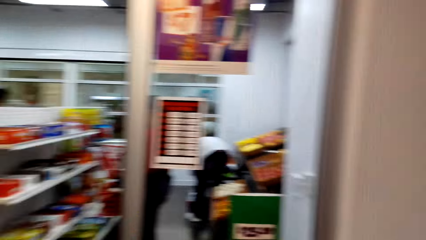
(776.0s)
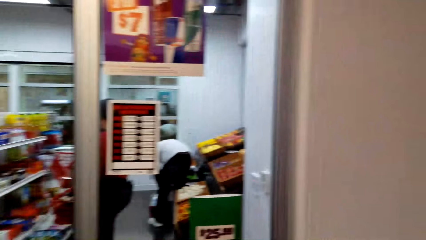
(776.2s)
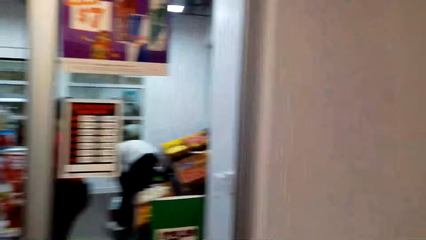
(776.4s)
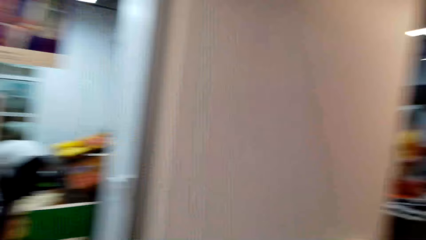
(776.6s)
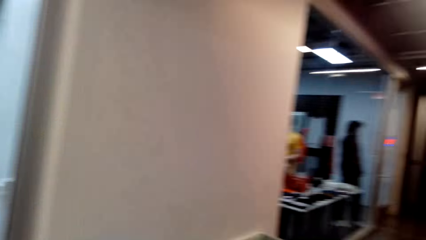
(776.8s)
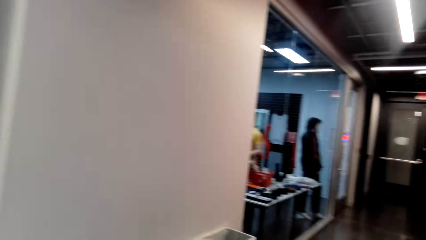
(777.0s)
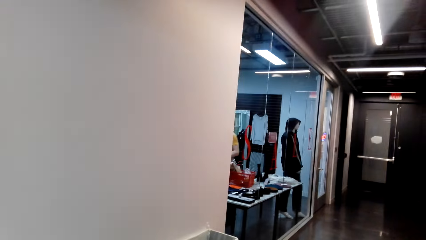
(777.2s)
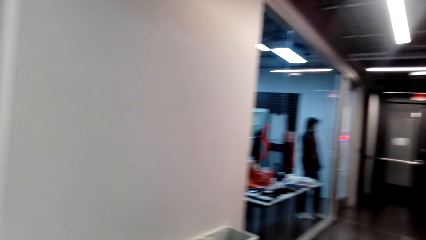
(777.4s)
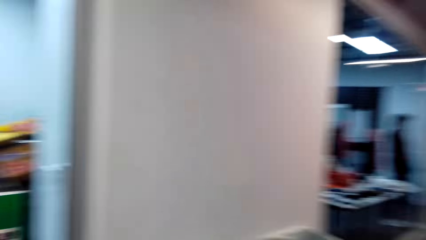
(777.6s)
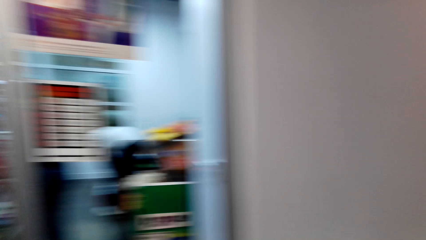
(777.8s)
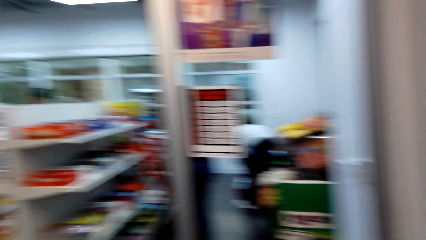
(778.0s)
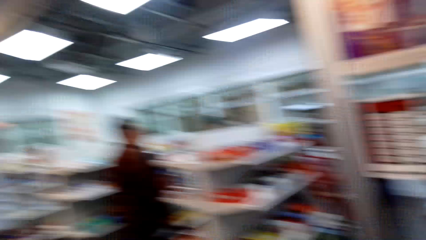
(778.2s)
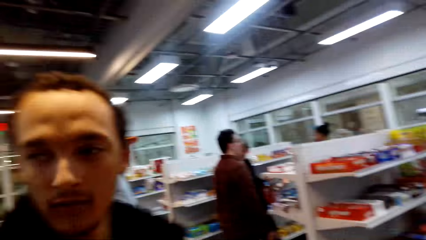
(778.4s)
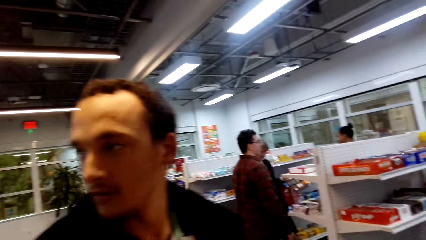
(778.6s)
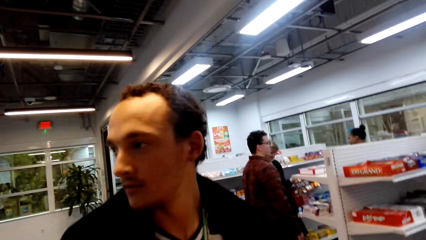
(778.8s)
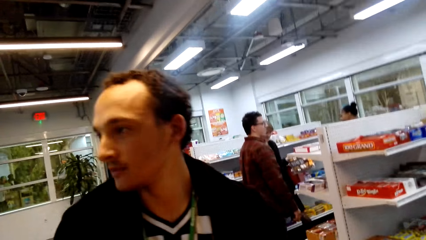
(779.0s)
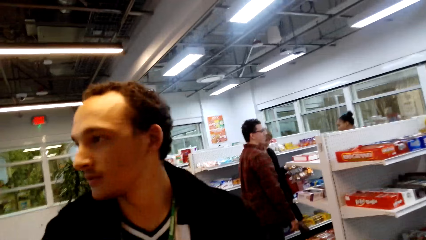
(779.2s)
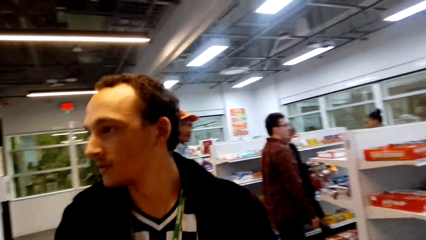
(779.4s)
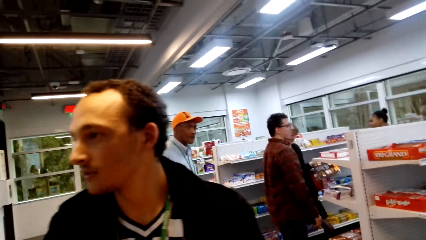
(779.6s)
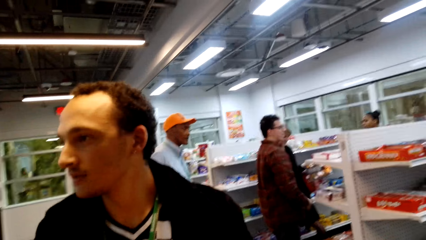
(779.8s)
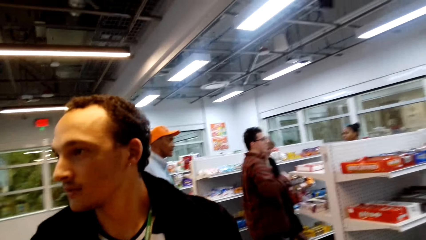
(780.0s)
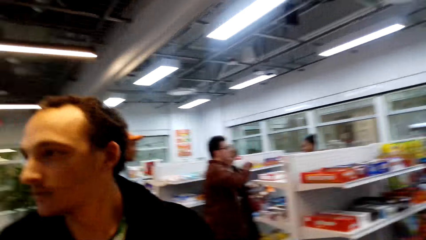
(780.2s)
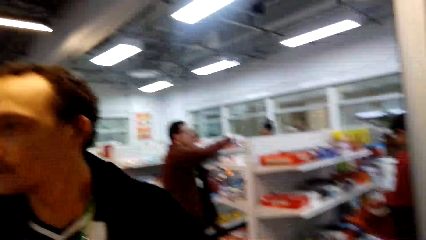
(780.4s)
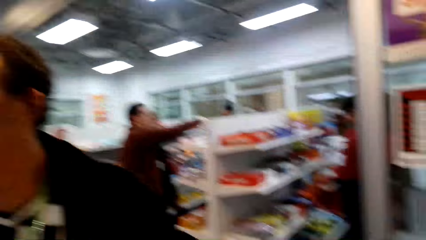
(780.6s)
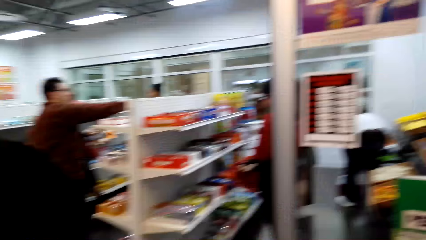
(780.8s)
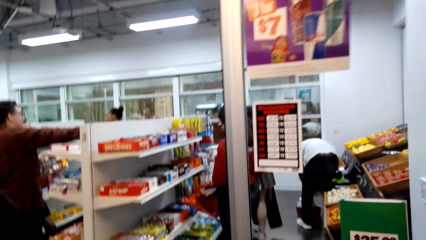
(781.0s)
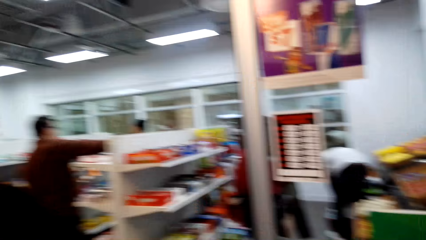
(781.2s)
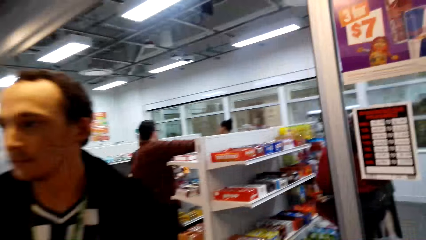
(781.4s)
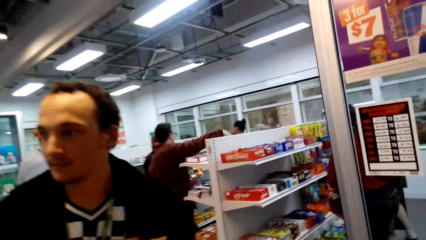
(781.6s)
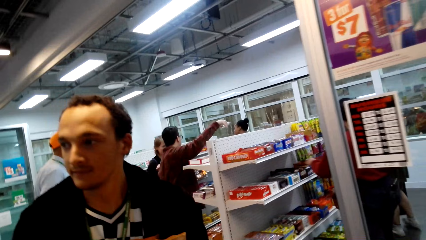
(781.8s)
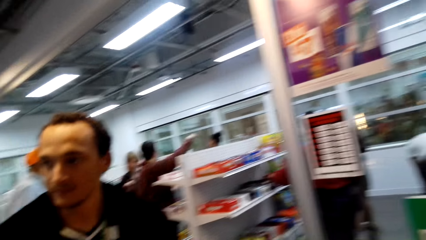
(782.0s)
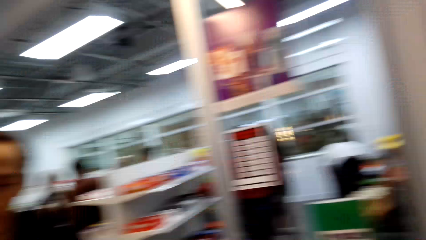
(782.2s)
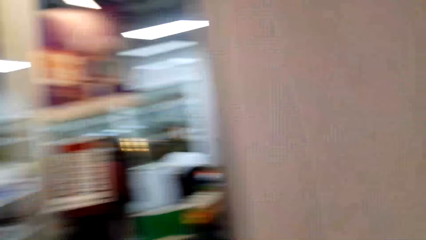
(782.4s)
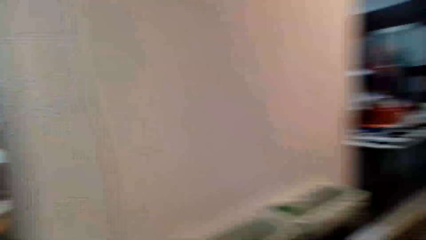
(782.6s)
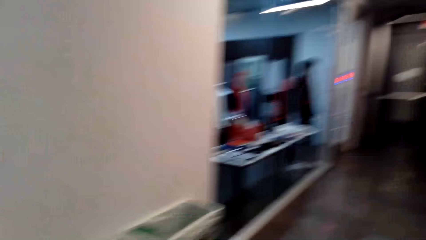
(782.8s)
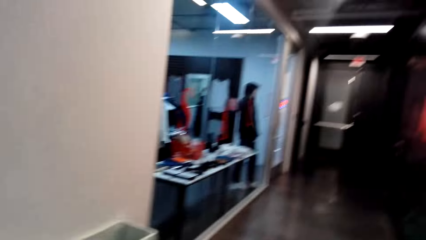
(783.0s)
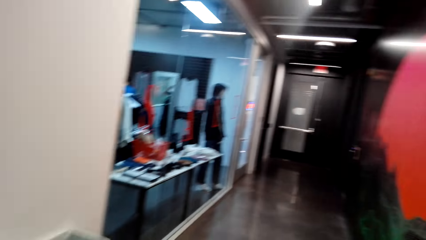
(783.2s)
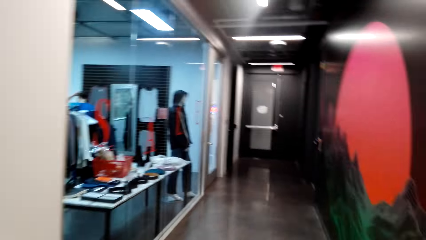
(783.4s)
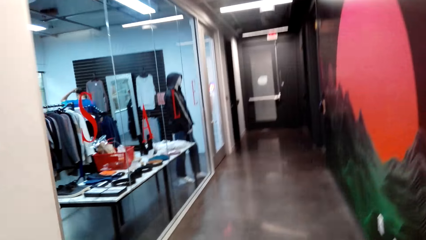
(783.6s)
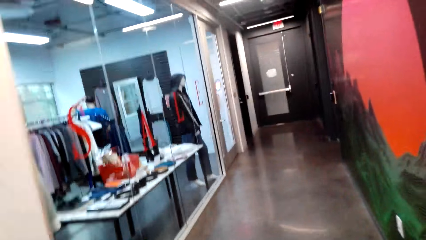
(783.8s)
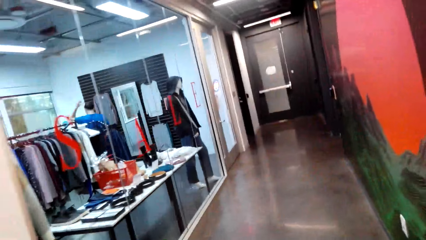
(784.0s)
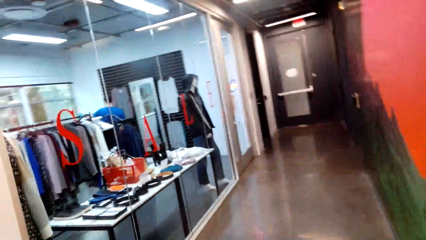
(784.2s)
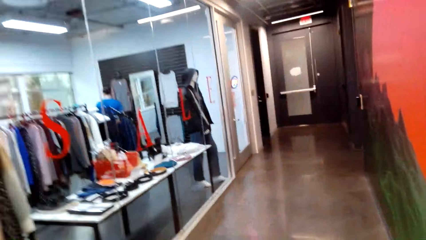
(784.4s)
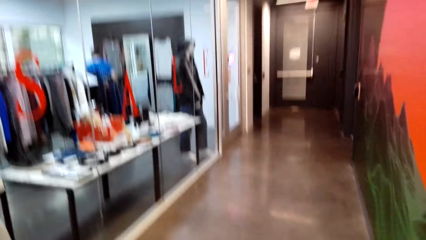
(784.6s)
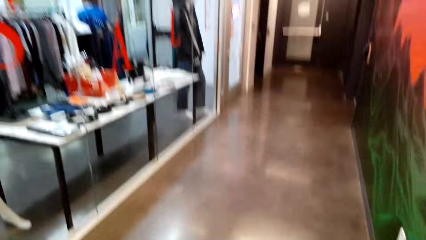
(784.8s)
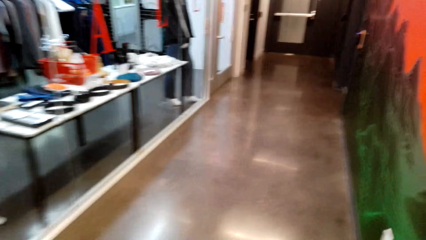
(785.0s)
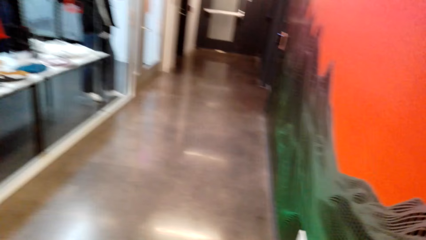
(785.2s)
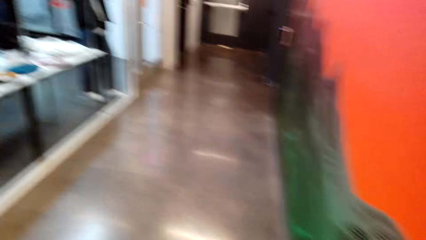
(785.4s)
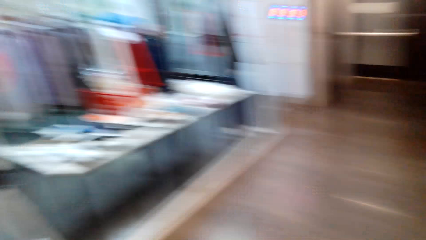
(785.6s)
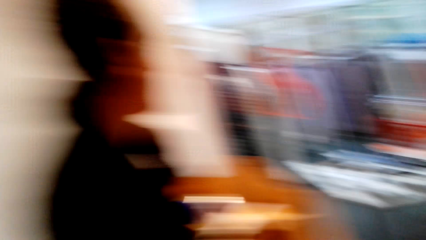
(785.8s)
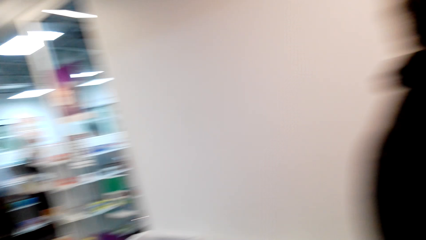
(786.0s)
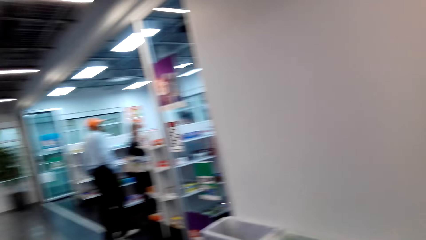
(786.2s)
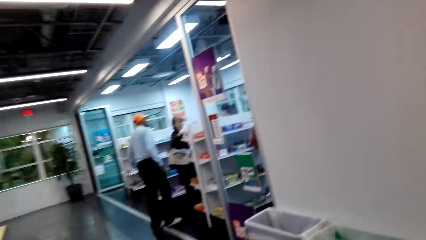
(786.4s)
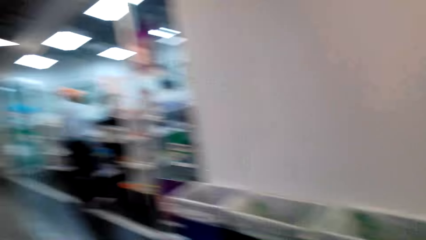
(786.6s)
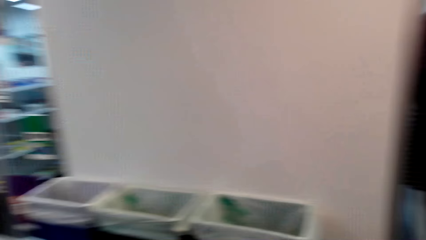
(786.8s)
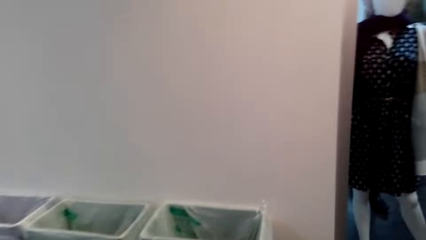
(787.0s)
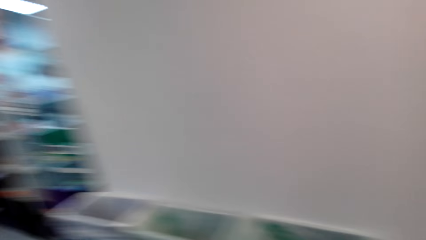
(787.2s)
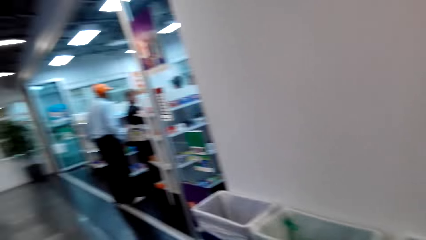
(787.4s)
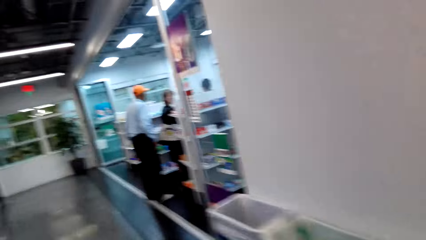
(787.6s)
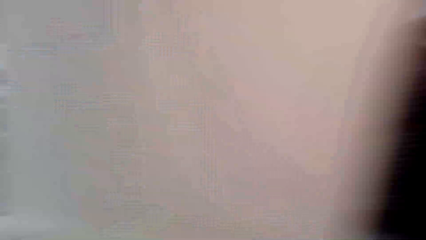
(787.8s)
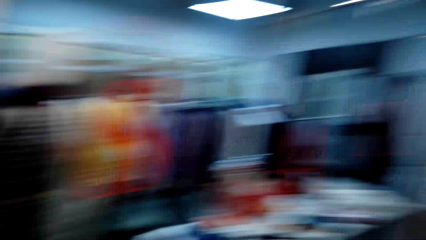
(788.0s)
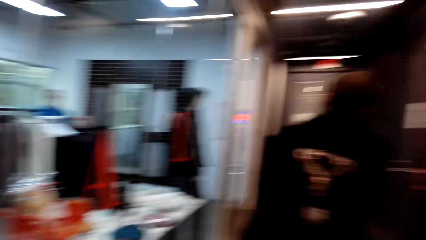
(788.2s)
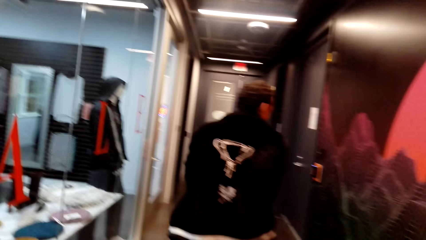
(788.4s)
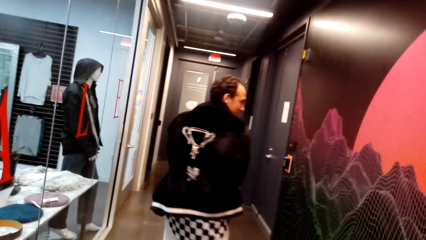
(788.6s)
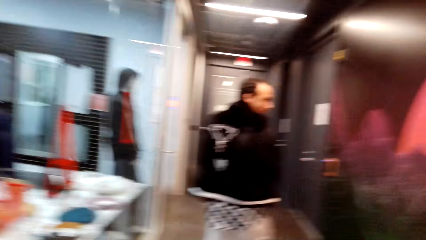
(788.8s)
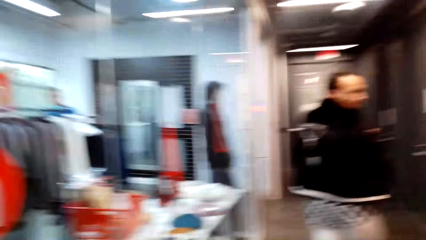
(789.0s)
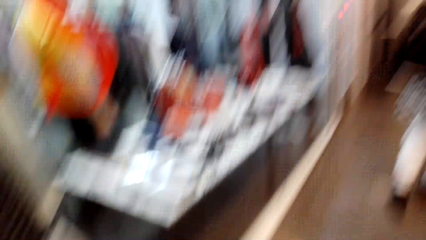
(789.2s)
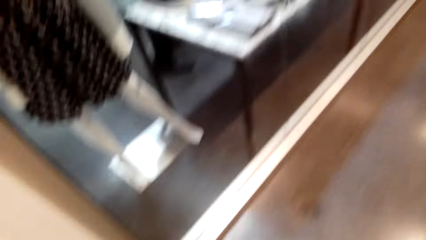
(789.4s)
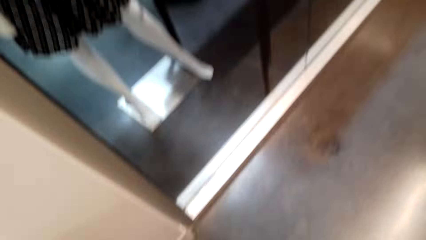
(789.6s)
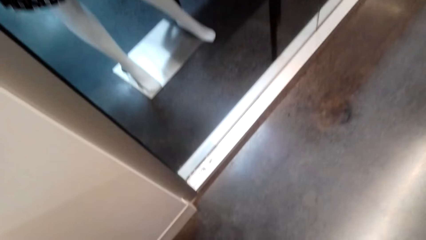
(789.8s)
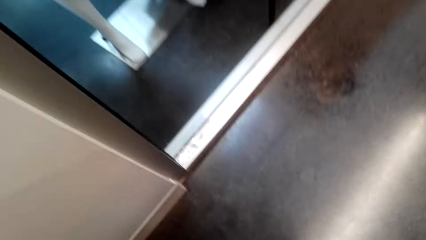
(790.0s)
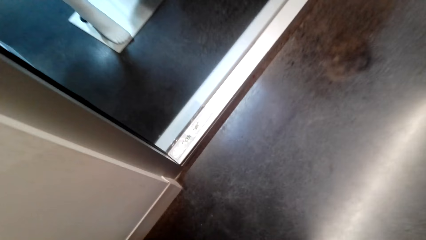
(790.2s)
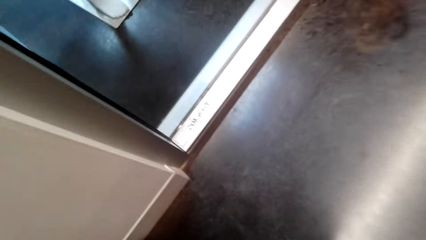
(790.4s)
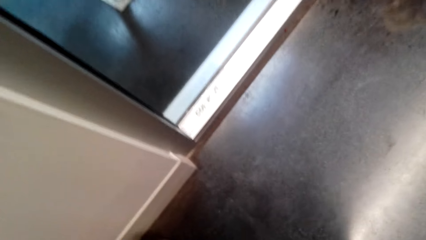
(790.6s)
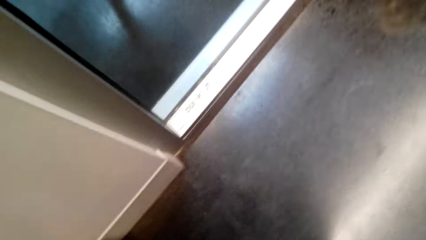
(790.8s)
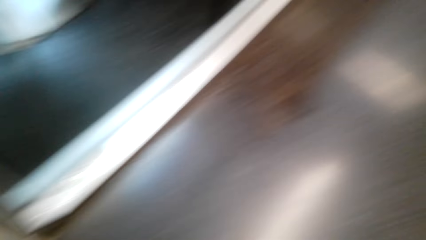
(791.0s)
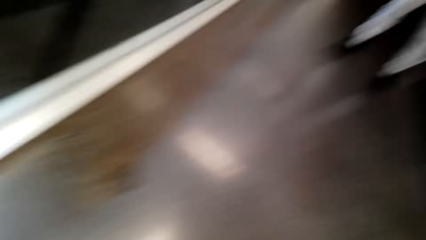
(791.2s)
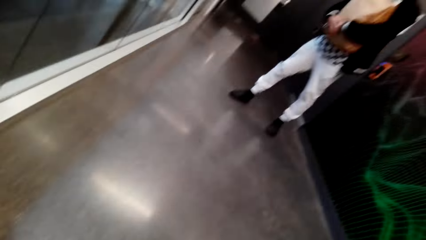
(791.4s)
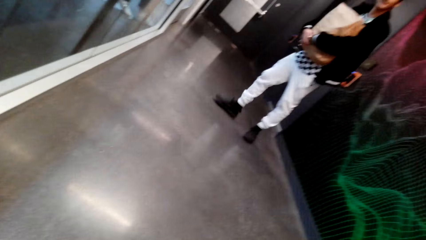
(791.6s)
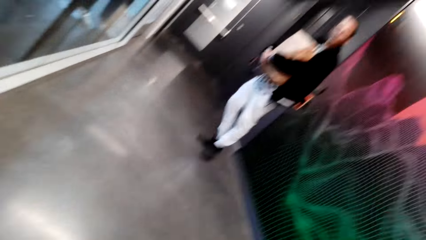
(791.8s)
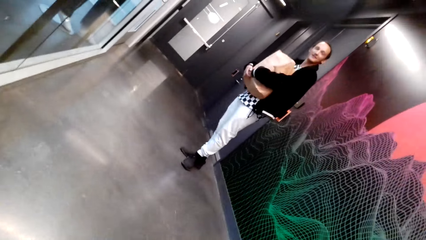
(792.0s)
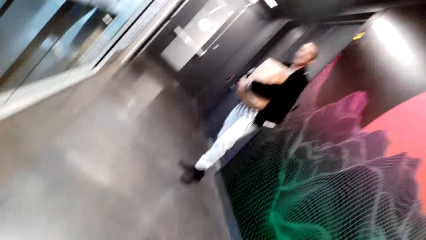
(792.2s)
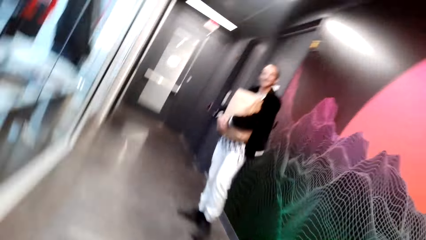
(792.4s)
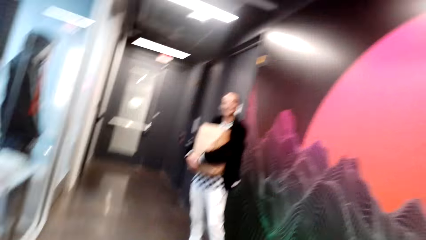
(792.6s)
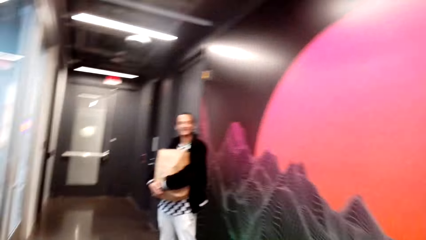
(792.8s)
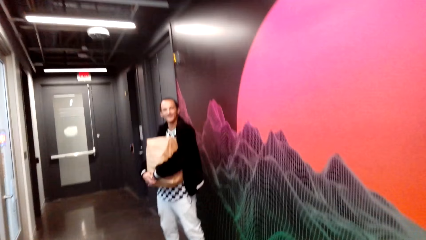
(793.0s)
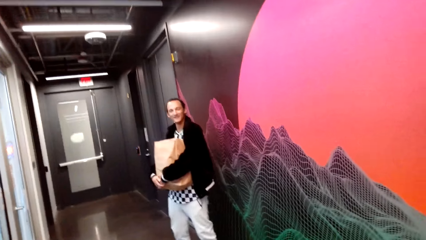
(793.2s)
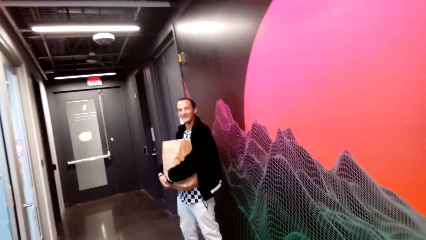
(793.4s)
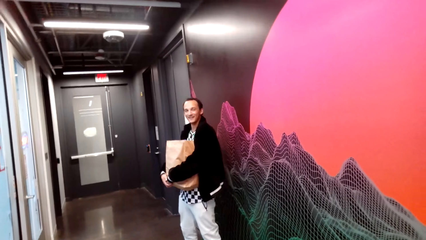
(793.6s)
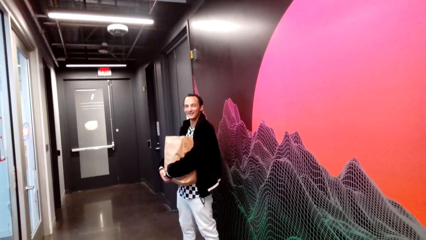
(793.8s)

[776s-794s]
A man bends down. A person looks around. The camera wearer walks in the shopping mall. The person walks around. The camera wearer looks around. The person stands with the shopping bag. Another man dialogues with the camera wearer.
